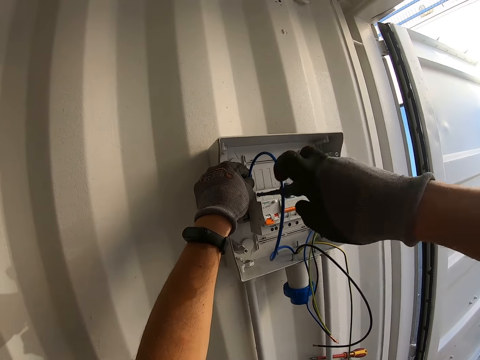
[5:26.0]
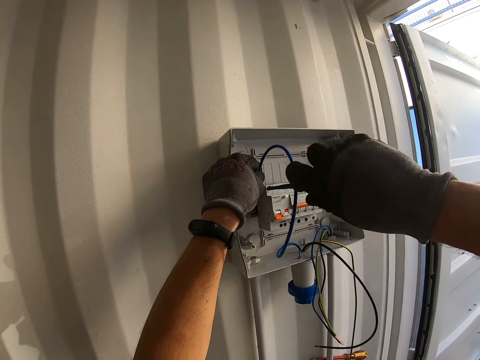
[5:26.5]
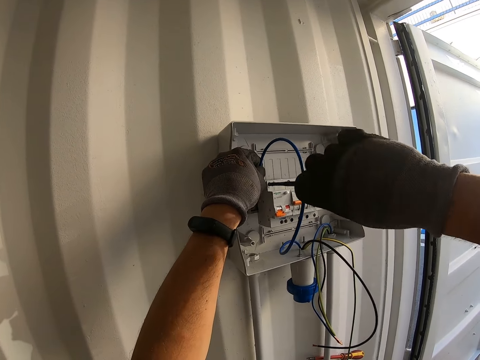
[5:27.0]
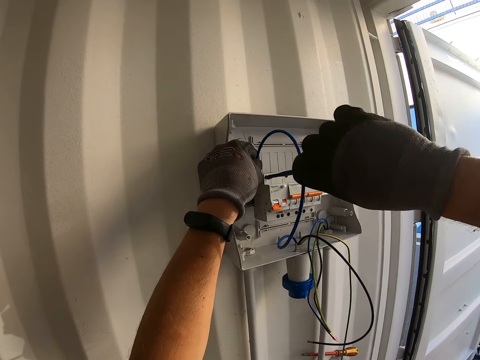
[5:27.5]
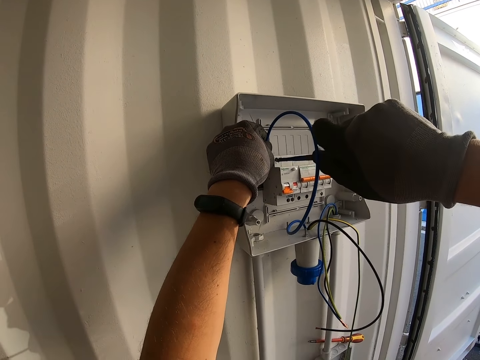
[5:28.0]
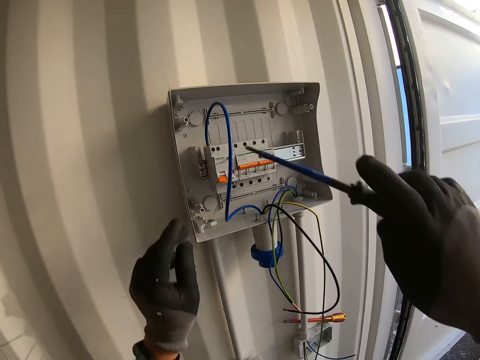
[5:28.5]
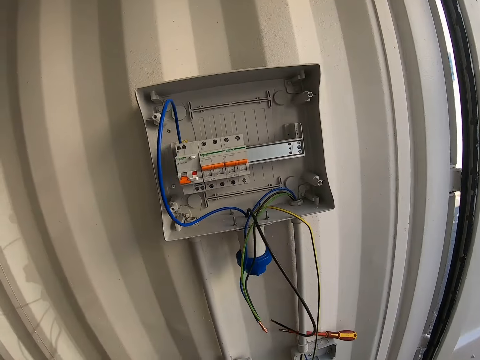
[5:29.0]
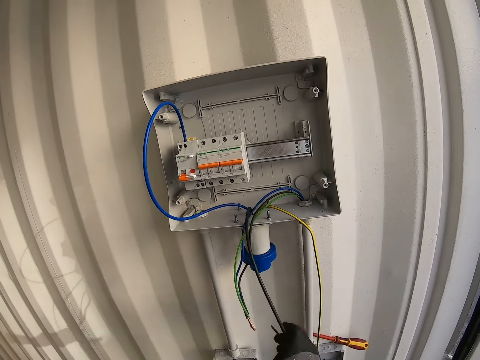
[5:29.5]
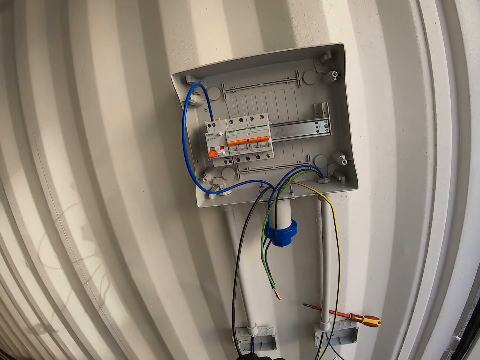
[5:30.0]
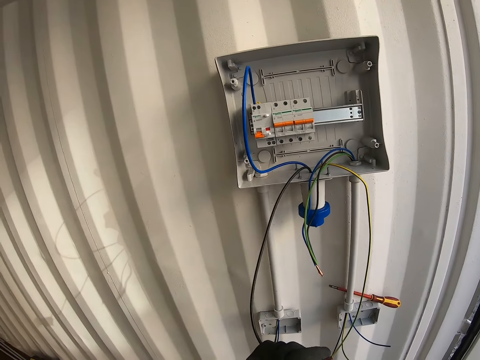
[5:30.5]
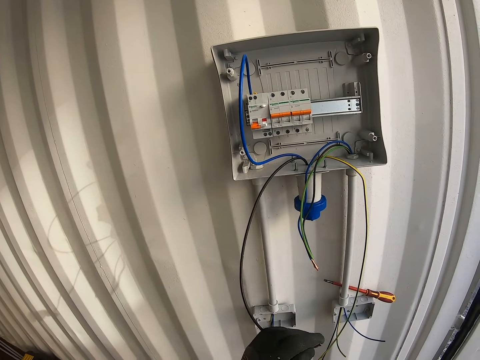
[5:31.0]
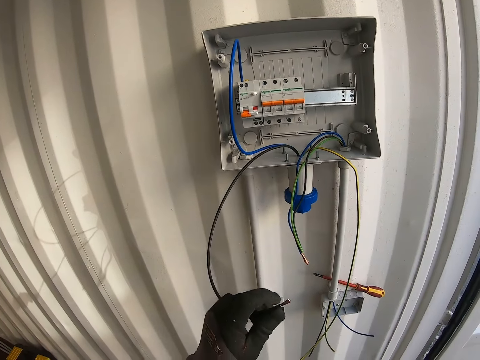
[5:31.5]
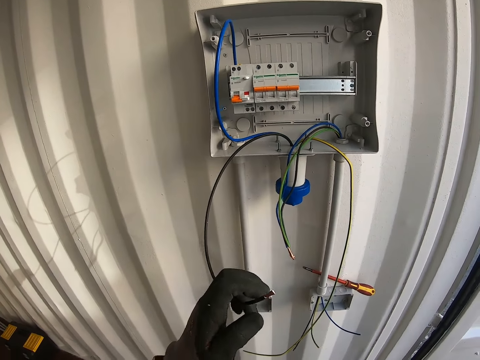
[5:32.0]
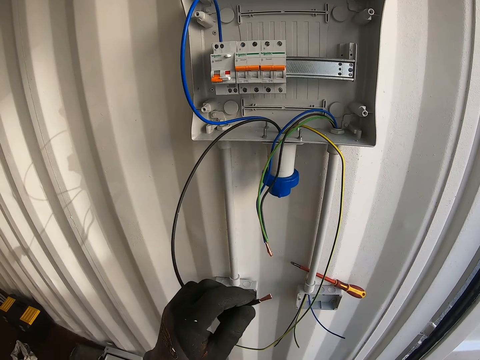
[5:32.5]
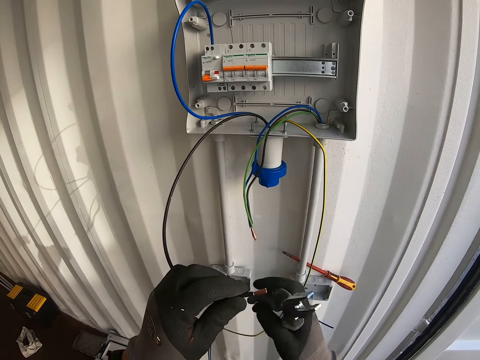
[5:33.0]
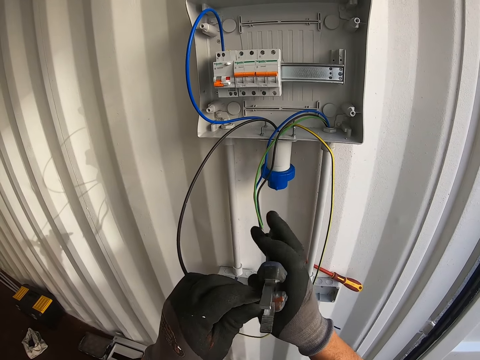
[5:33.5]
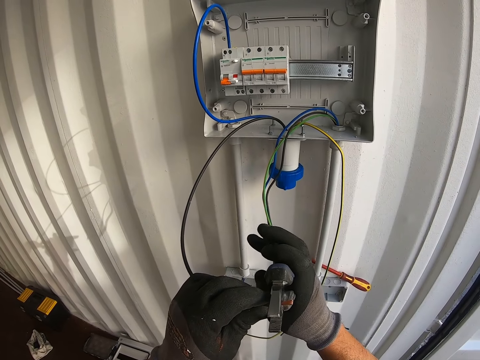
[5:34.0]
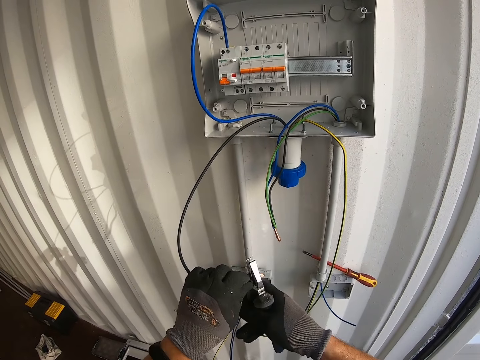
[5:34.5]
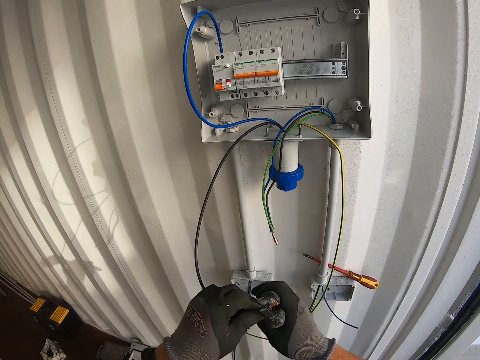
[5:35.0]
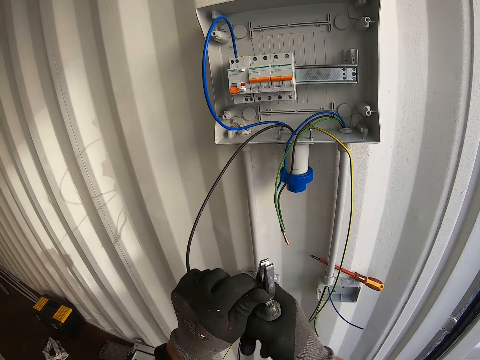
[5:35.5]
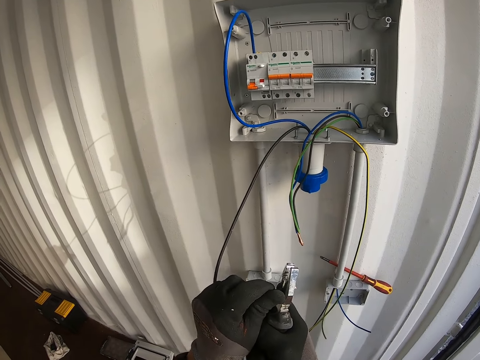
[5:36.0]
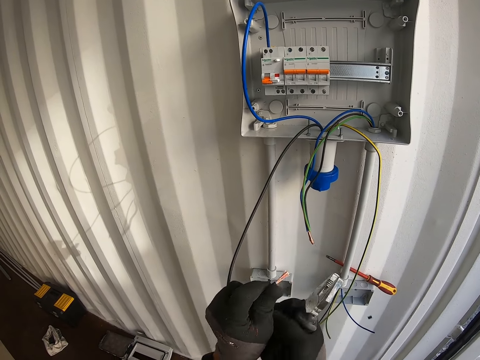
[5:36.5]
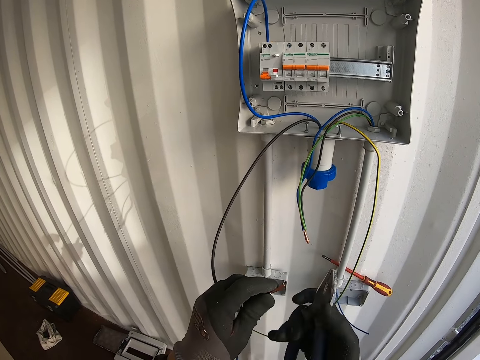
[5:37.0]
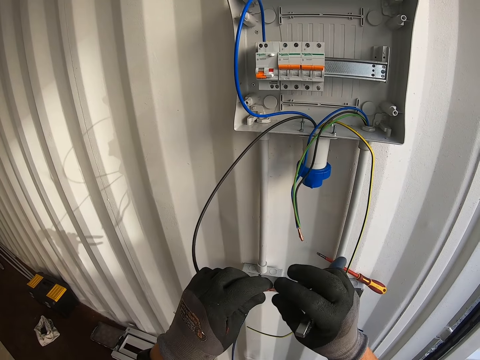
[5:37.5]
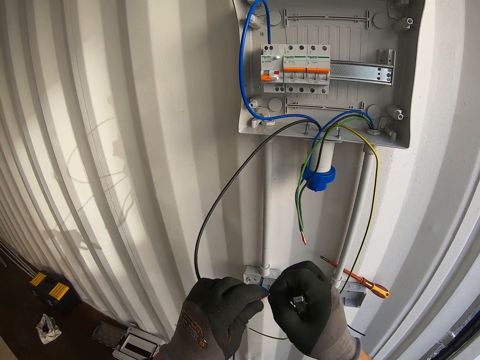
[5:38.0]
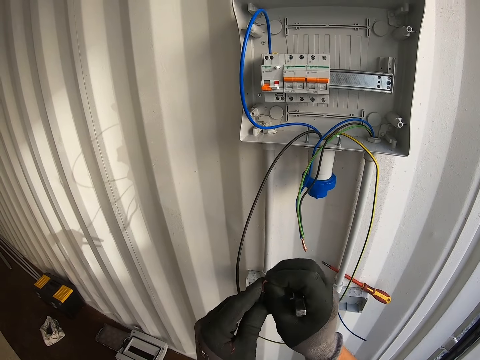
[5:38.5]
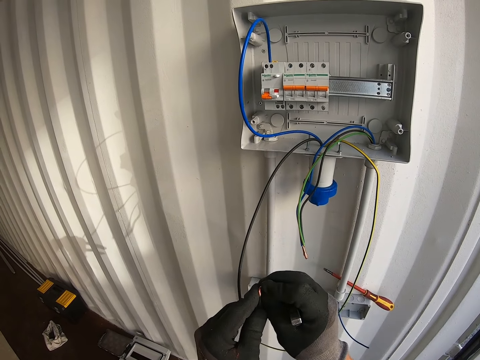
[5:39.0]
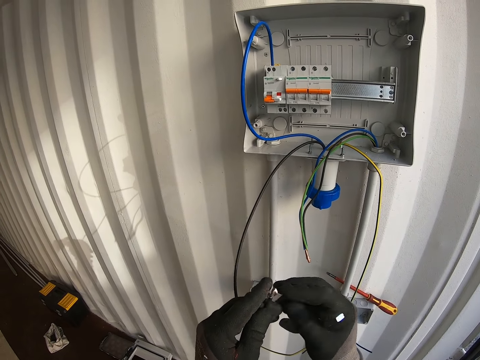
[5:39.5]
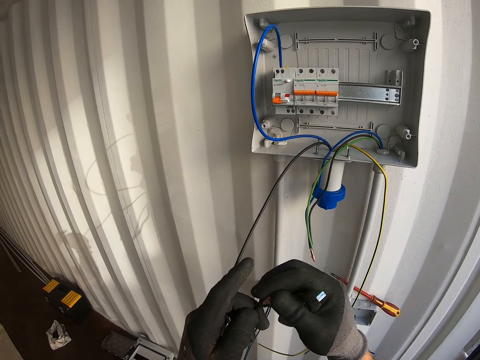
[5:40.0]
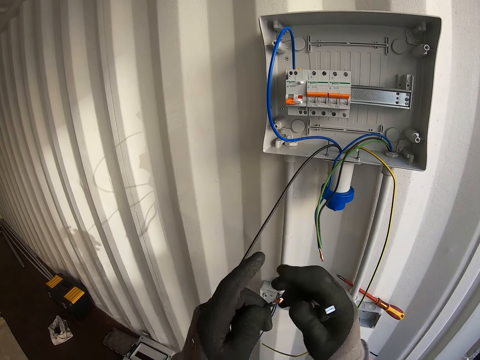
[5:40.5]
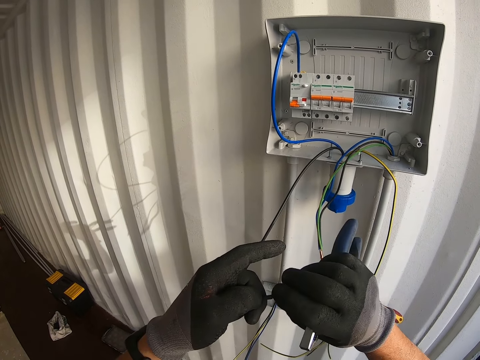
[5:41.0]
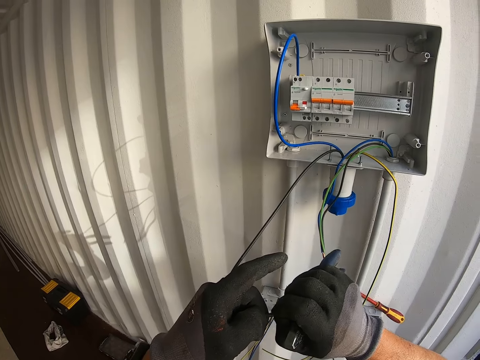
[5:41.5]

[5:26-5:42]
The camera wearer holds a black cable. He cuts the wire with pliers. He adjusts the black cable using a spanner. He adjusts the black cable using his hands.

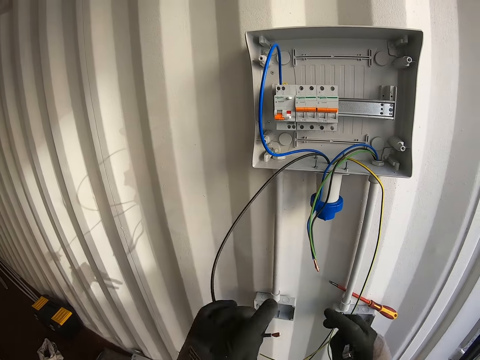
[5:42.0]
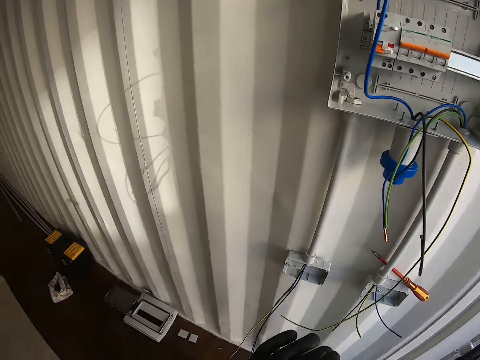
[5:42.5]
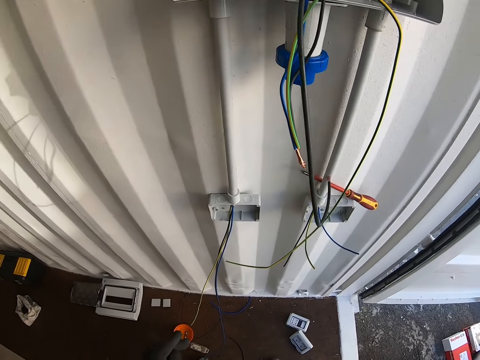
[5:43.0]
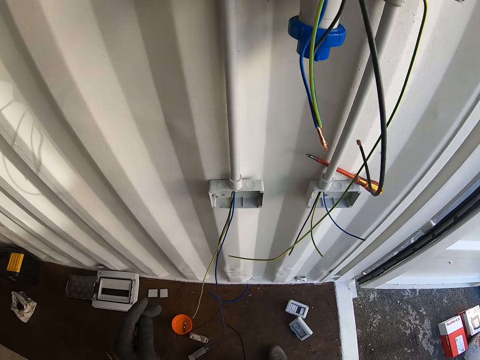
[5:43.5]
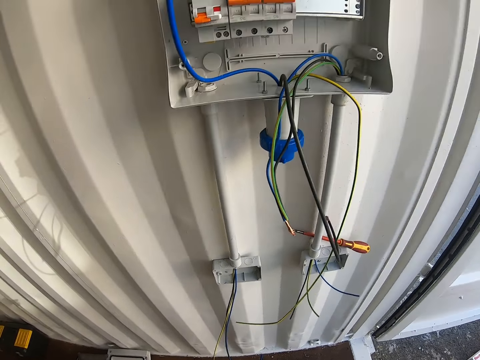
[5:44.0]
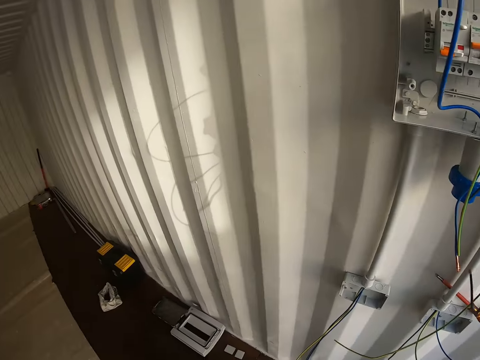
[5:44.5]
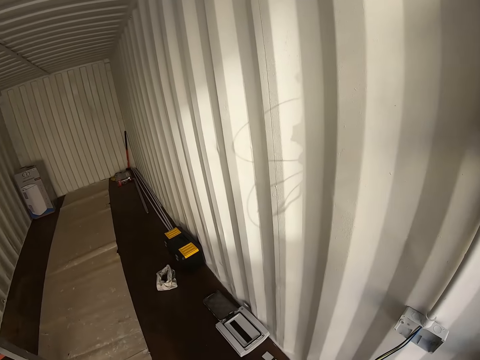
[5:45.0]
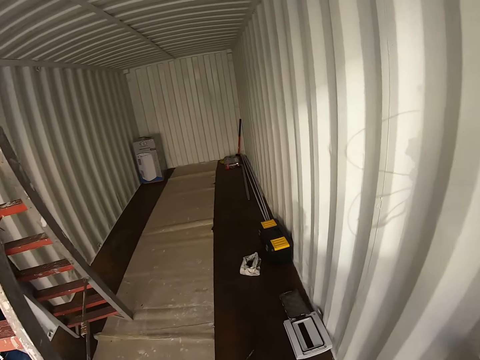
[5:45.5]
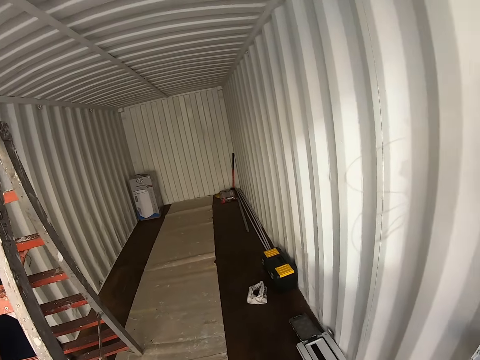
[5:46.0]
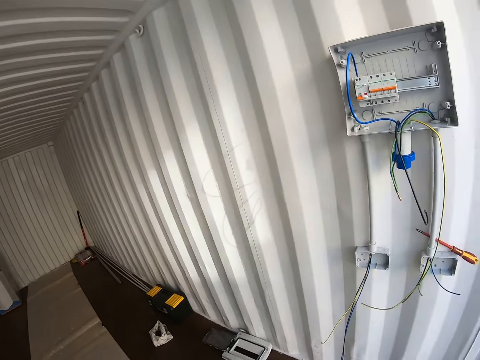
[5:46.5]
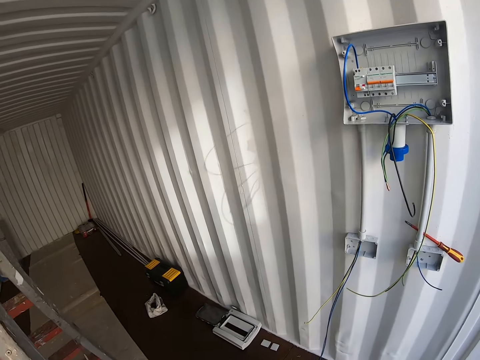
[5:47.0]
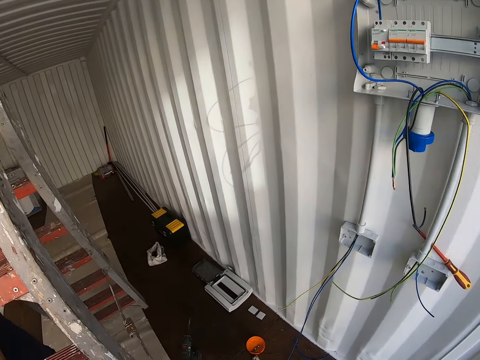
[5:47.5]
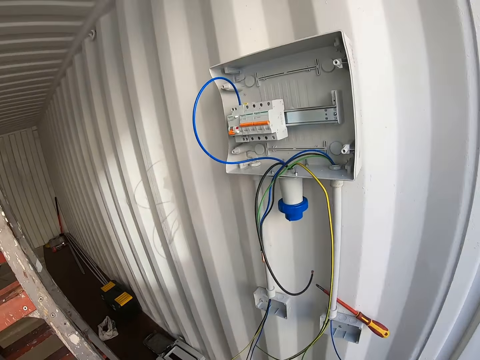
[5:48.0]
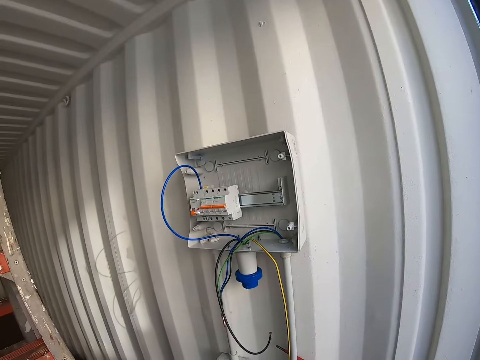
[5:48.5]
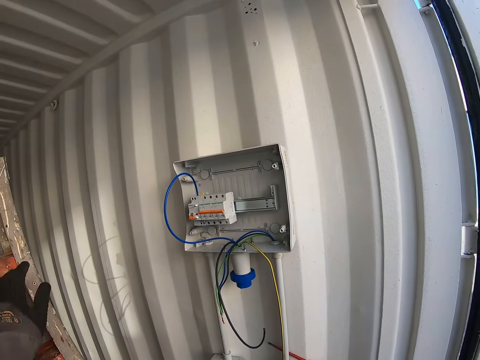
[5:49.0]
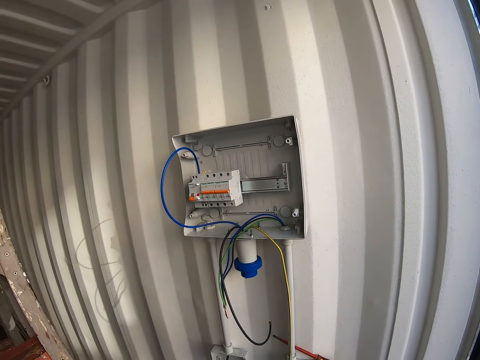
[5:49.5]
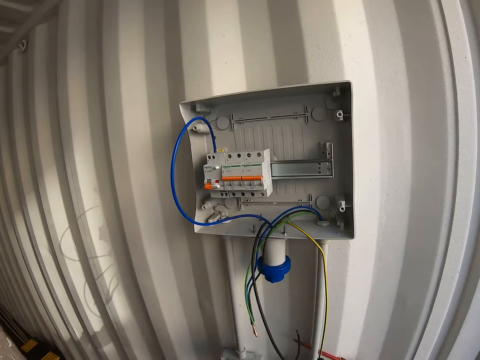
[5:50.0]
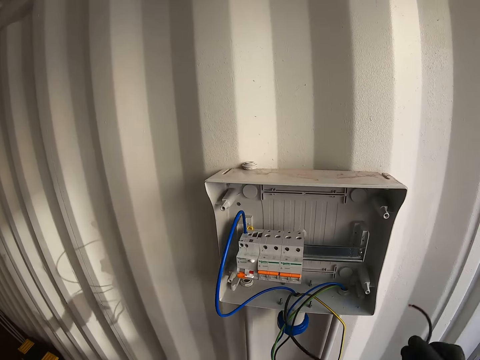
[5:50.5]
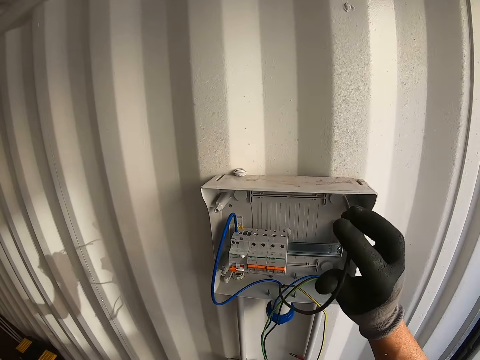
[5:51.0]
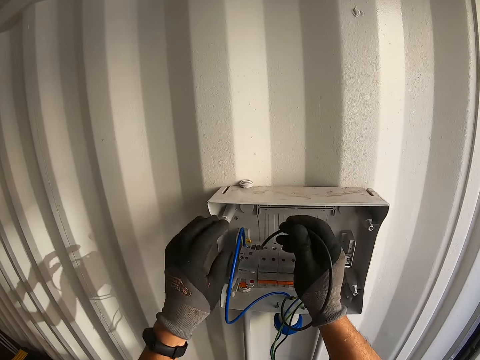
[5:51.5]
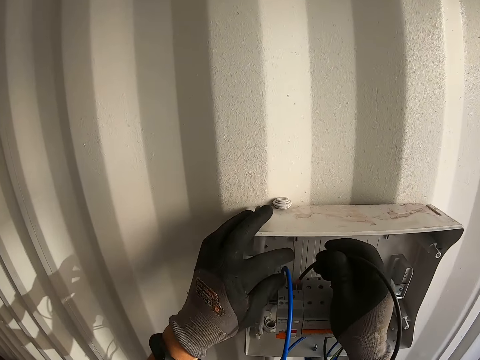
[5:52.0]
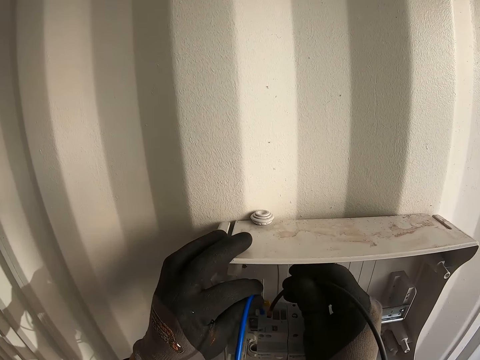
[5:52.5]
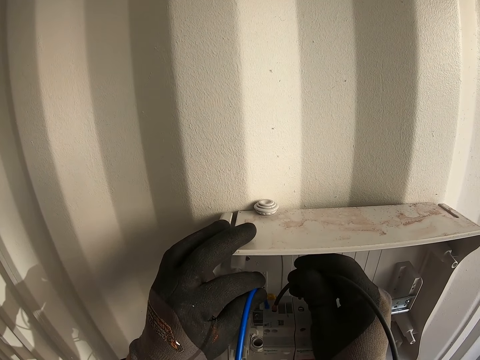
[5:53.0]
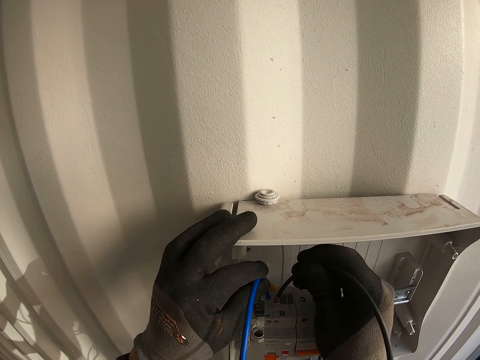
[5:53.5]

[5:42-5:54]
The camera wearer moves. They insert a wire into the terminal connector. They fix a black cable to something.
